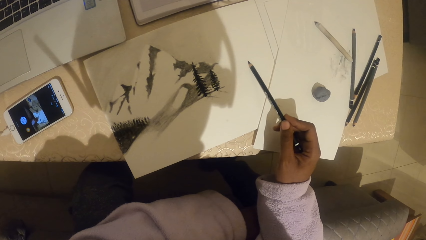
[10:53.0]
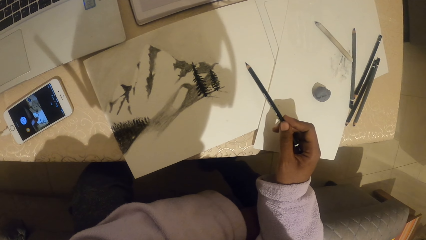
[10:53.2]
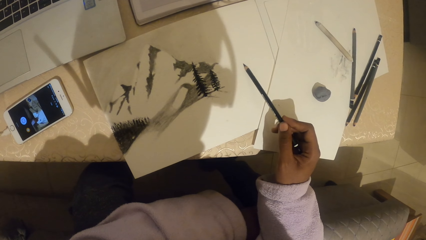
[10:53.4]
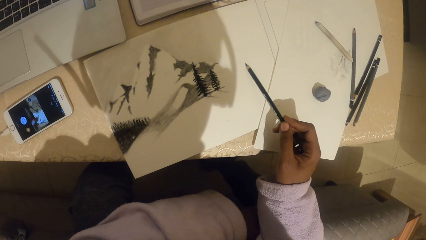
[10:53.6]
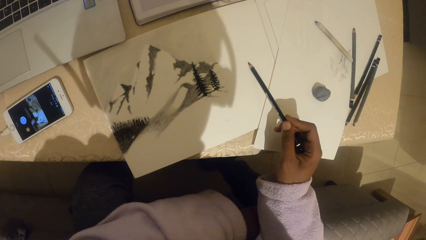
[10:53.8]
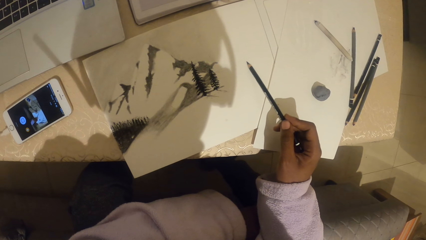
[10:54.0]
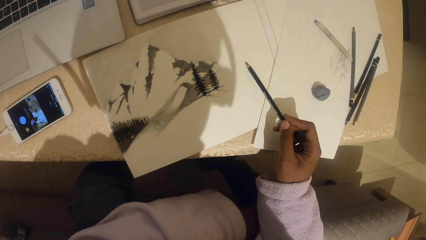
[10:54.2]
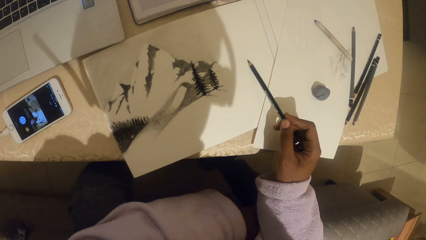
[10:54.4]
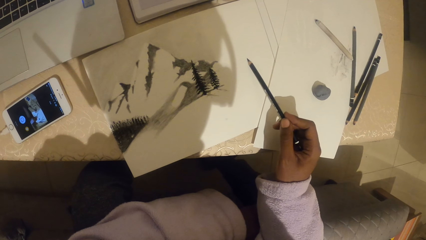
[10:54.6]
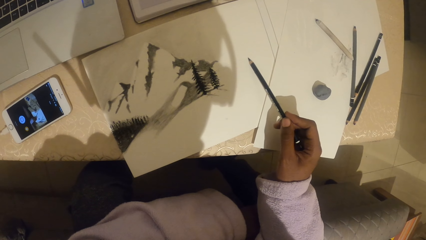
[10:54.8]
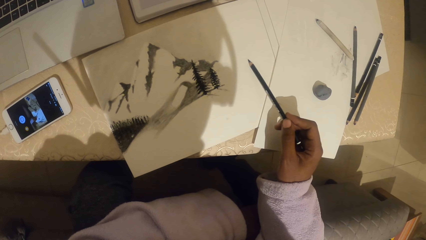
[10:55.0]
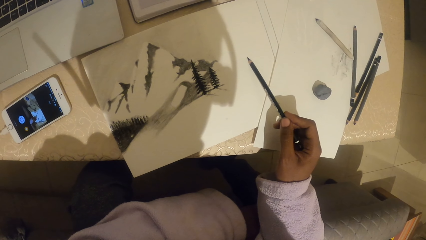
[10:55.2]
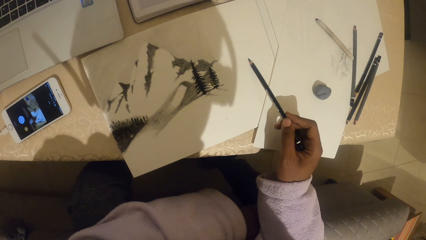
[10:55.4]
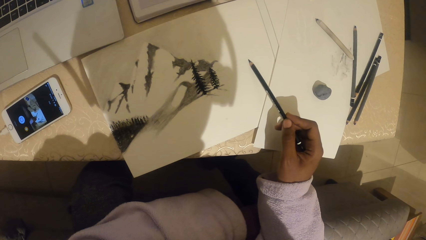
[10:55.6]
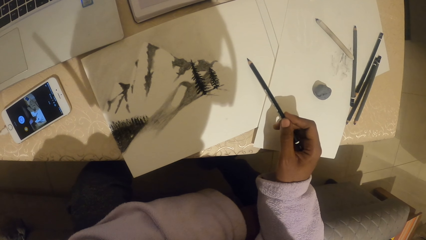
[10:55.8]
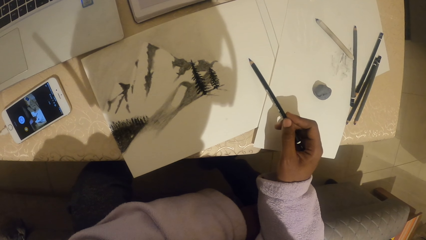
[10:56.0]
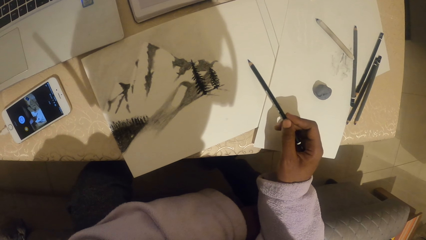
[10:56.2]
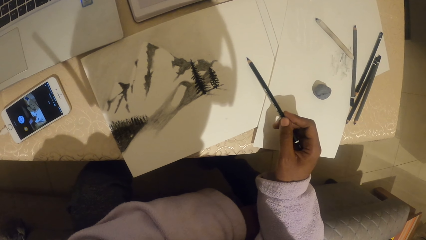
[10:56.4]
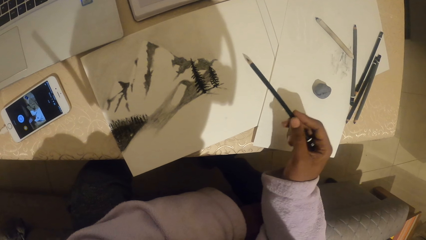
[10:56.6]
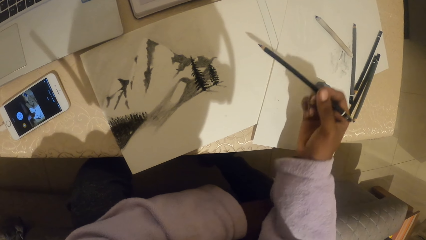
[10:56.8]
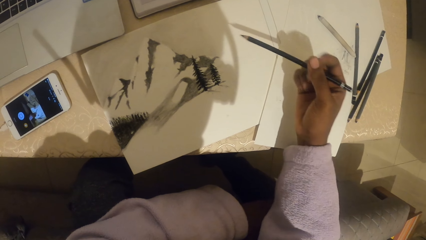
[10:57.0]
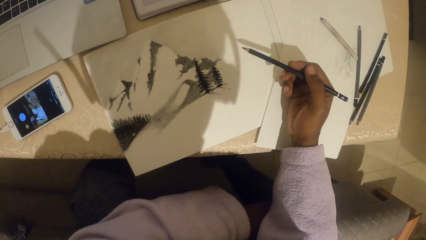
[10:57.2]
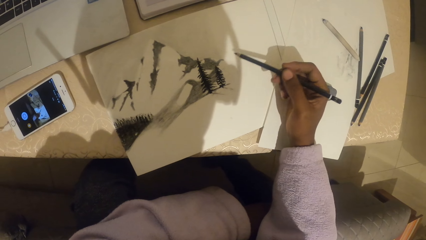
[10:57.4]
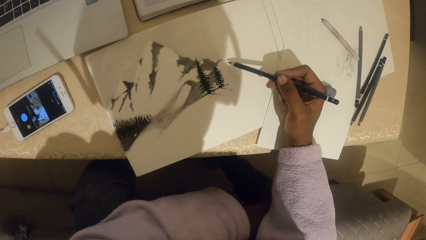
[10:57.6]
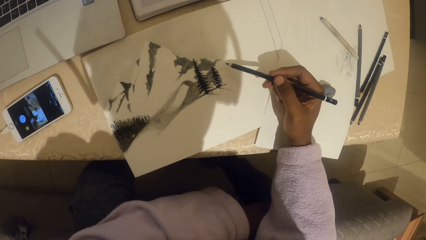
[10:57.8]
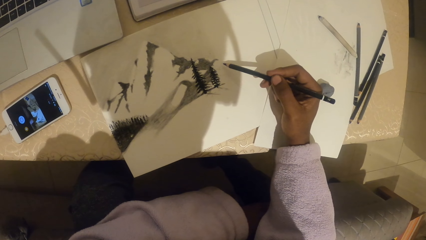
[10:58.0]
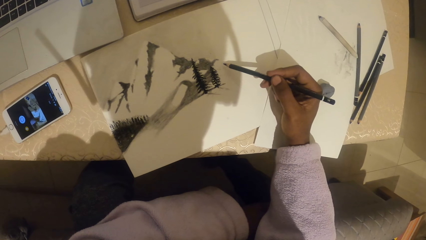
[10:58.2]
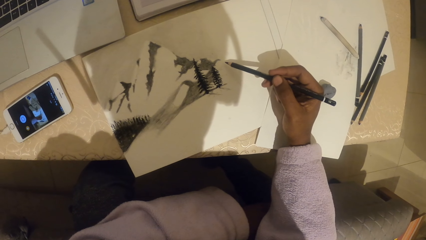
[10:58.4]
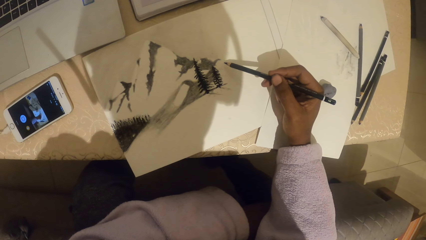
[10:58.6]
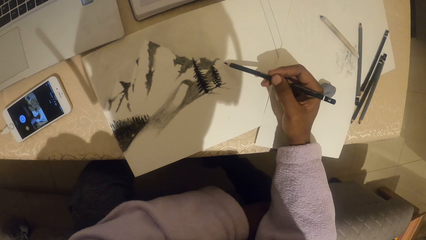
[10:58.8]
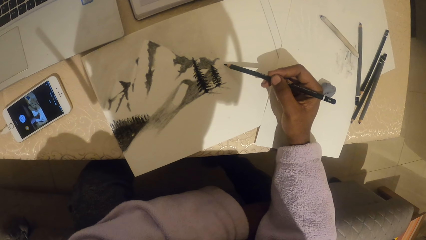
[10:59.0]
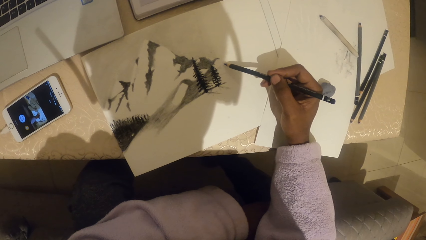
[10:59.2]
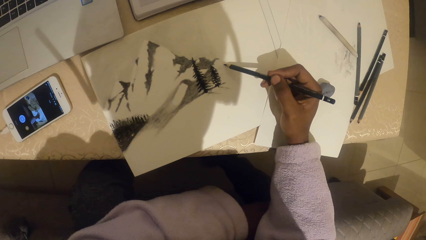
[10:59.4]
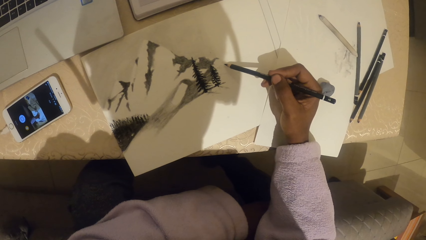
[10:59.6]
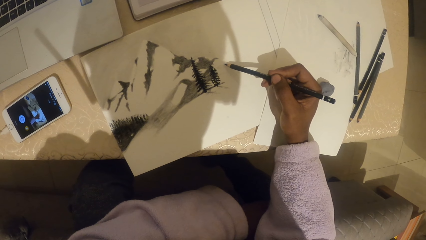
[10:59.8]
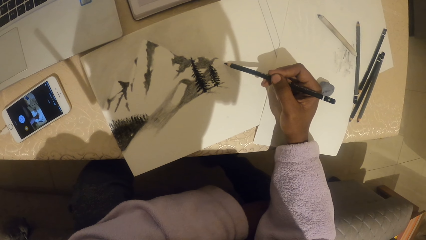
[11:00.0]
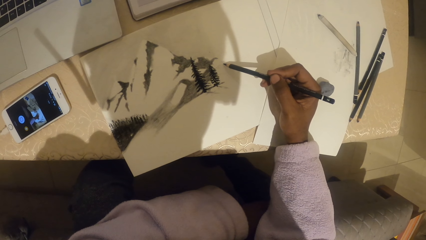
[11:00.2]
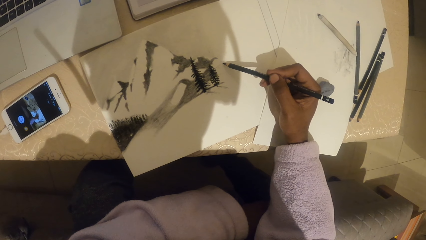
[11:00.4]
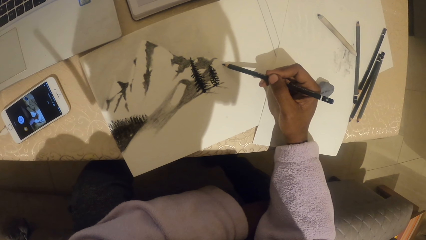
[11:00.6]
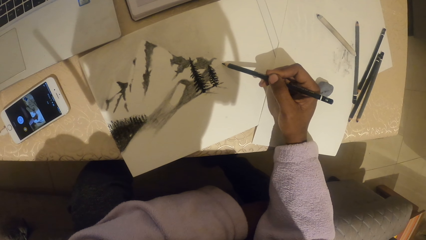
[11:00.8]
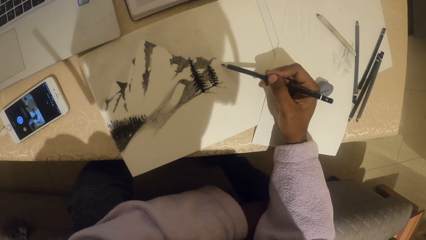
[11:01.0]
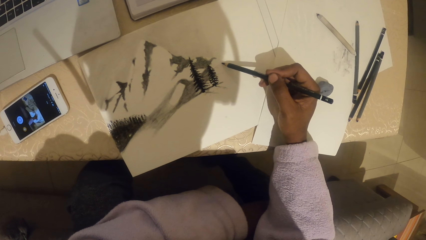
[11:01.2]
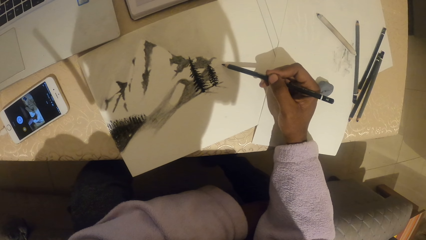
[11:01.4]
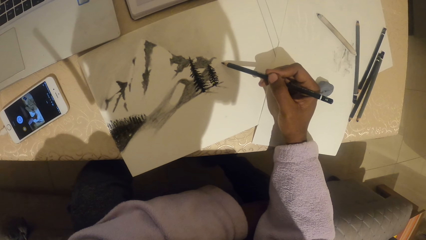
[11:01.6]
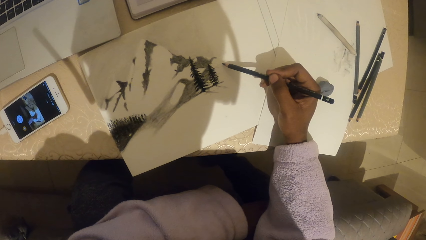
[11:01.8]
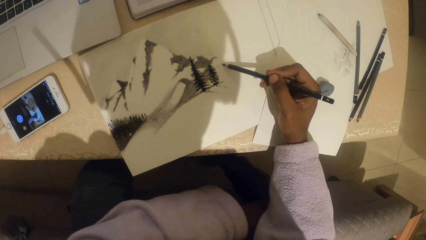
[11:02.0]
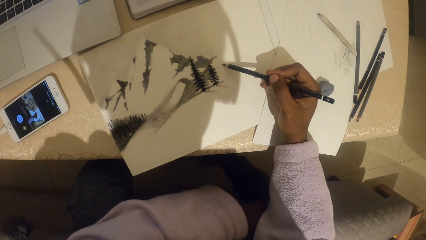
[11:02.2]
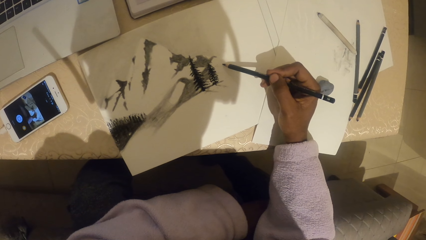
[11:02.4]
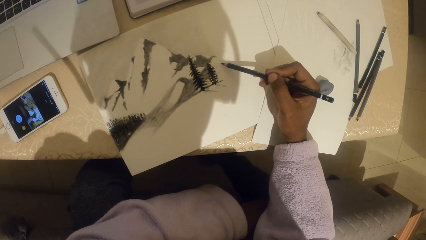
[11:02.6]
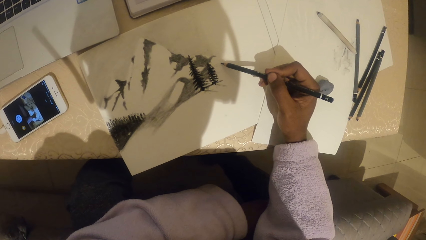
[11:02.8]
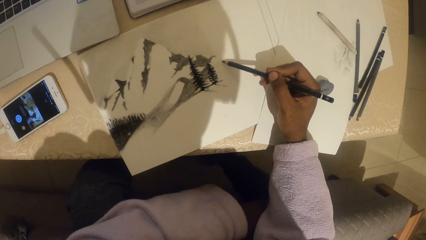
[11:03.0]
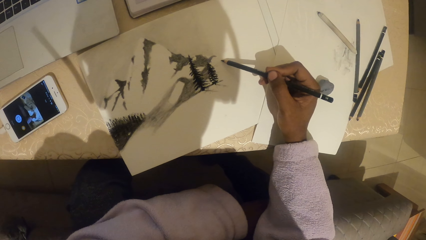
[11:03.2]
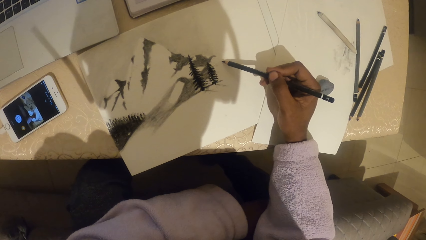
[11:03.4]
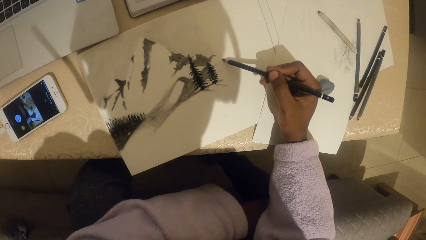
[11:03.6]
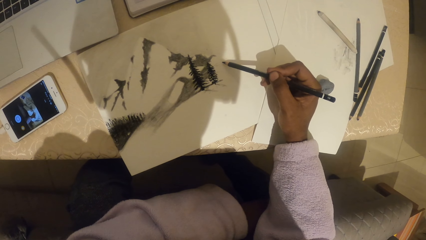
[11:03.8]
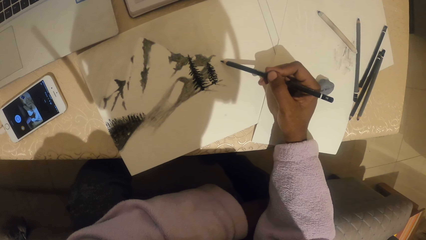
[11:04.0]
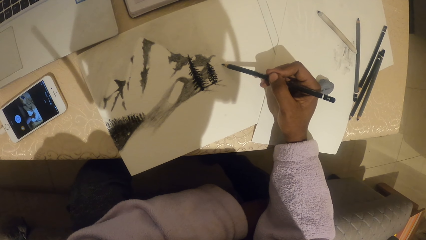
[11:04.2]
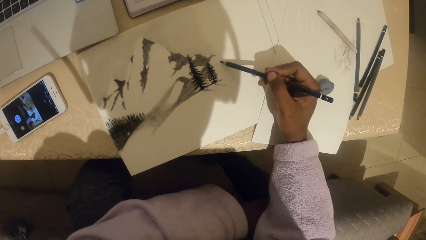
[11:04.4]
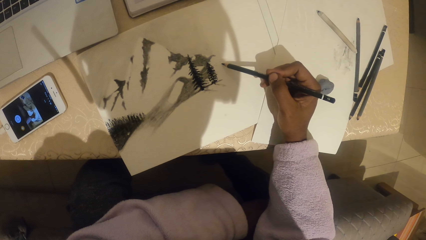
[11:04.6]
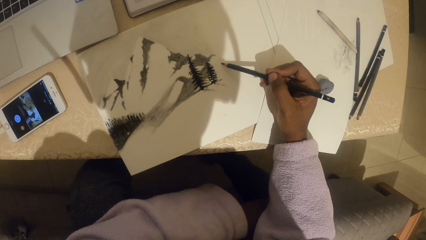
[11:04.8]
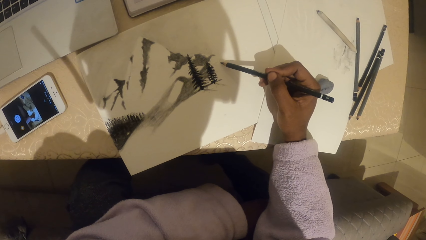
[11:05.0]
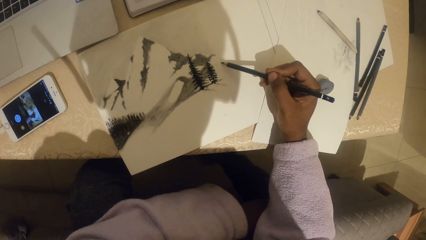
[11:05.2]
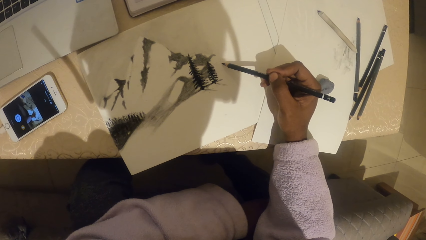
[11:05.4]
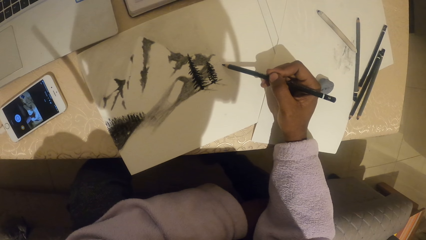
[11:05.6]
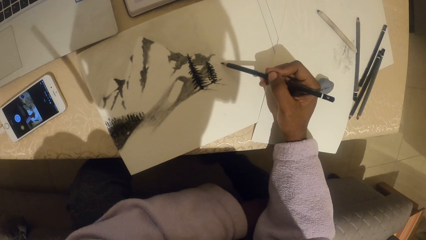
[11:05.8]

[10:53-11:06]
The camera wearer looks at the phone. They draw an art on a paper.

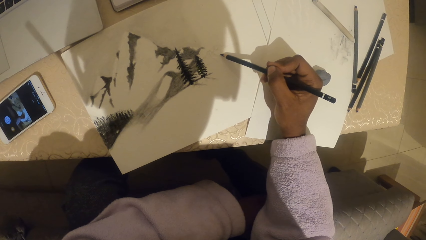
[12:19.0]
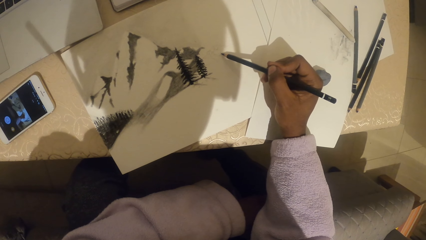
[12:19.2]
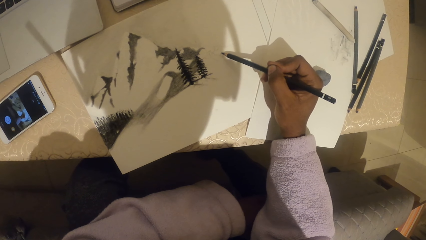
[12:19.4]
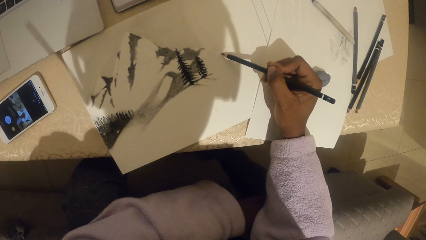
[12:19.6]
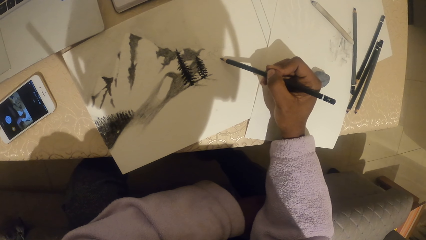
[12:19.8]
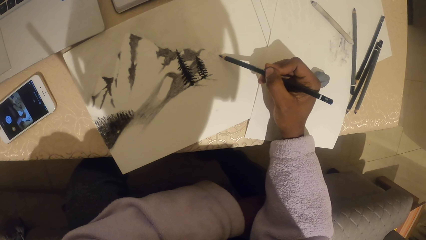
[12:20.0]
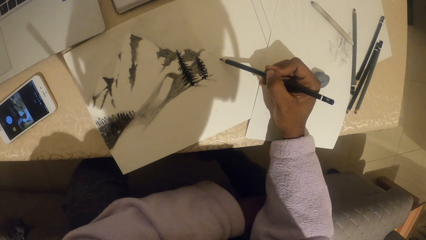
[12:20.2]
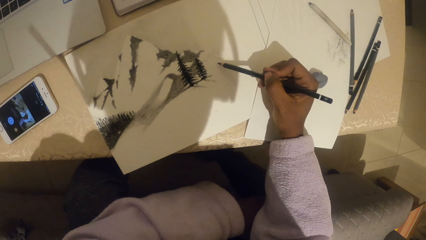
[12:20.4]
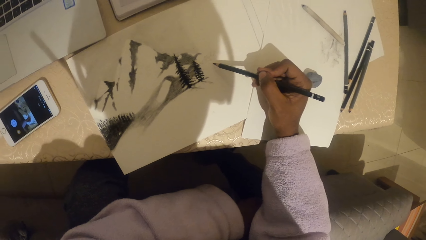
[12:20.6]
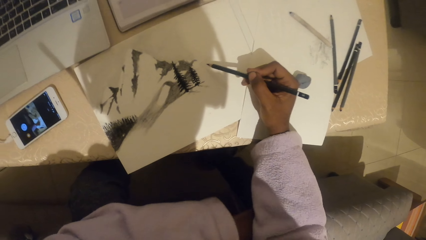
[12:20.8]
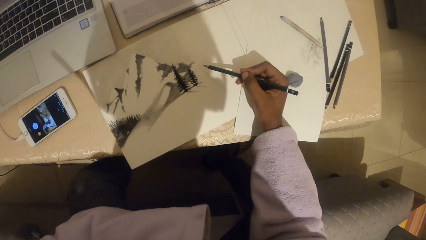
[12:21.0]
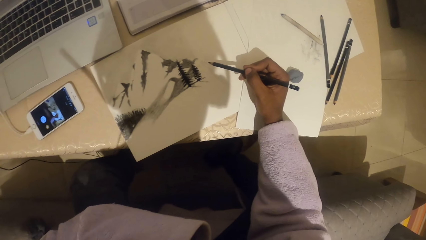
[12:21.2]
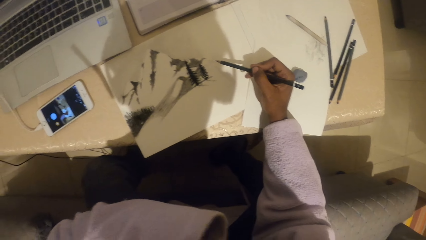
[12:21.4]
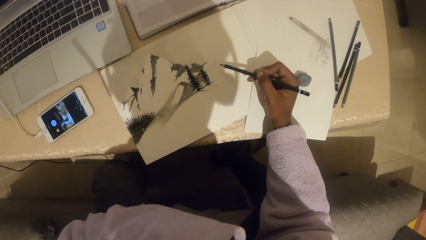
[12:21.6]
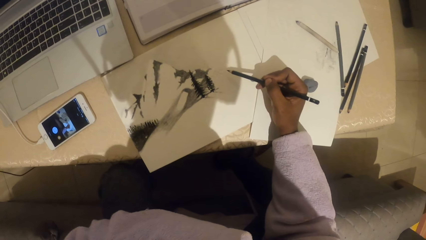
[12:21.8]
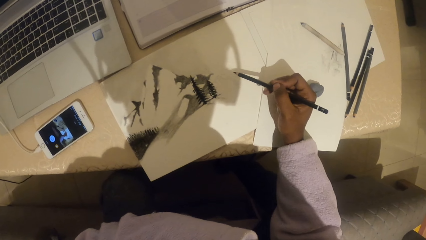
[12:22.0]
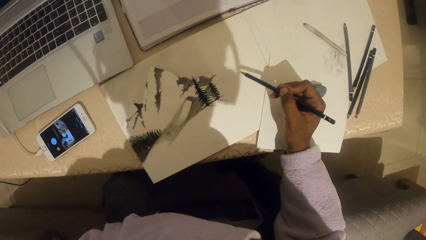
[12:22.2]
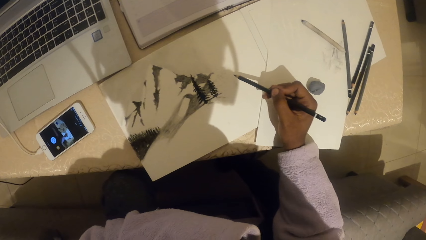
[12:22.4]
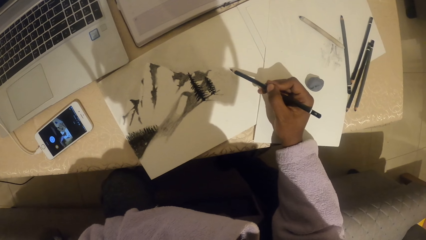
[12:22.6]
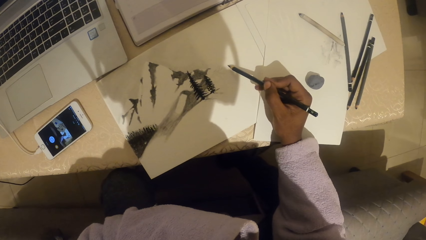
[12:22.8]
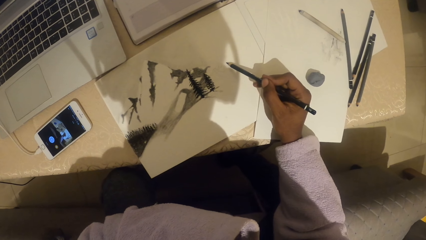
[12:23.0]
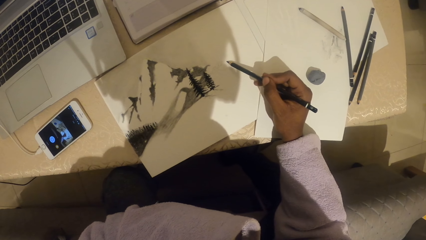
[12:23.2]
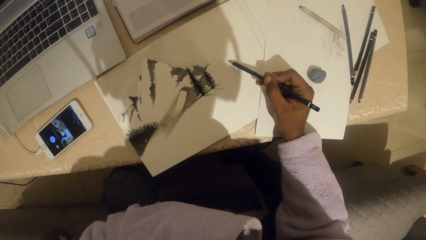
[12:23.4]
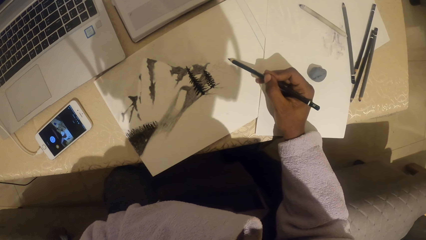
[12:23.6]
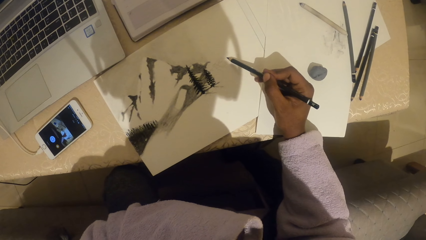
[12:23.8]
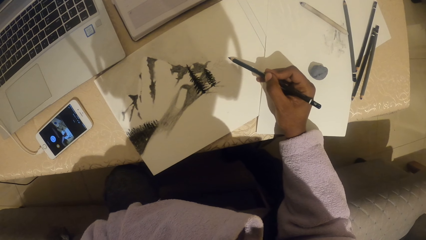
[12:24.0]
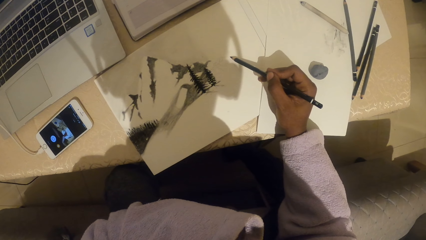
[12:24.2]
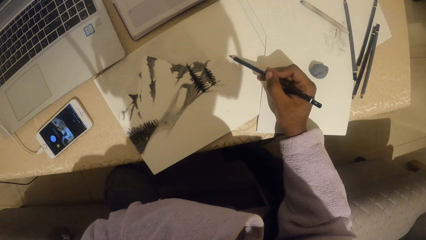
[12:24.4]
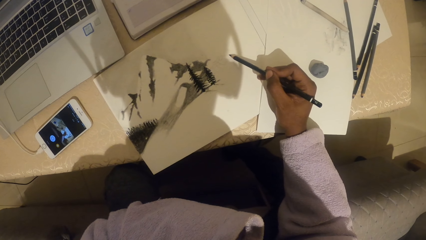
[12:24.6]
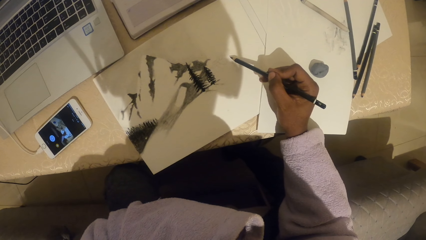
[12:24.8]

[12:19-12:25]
The camera wearer looks at the drawing on the paper. They look at the phone. They draw an art on the paper.
